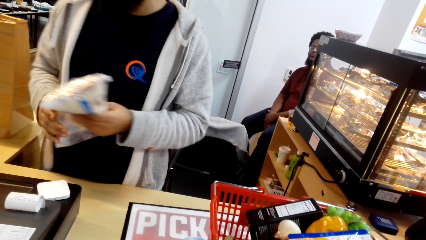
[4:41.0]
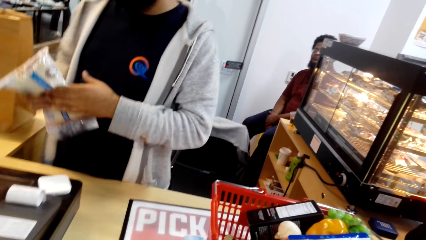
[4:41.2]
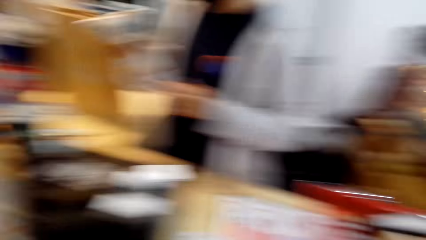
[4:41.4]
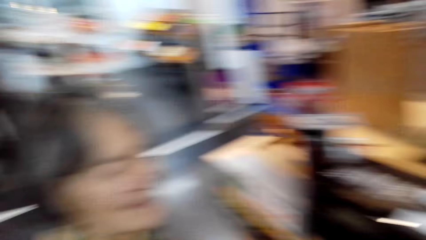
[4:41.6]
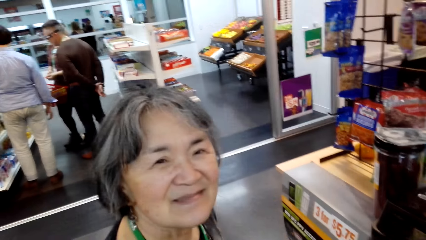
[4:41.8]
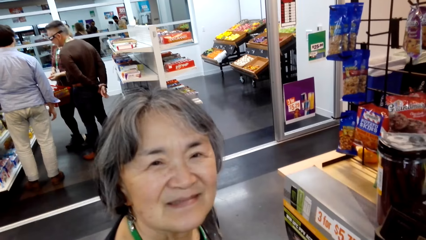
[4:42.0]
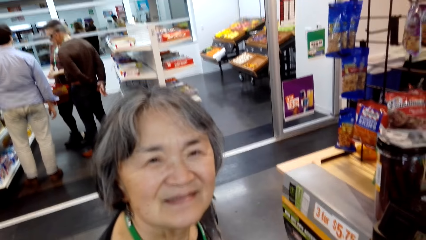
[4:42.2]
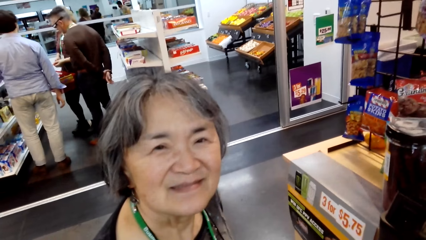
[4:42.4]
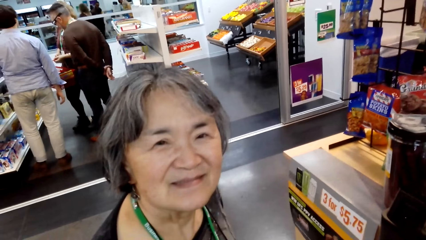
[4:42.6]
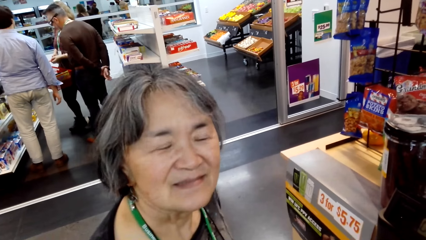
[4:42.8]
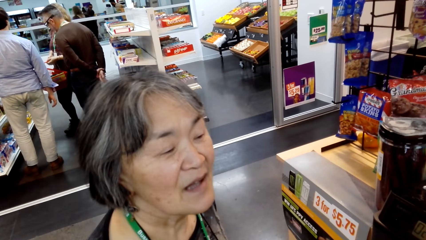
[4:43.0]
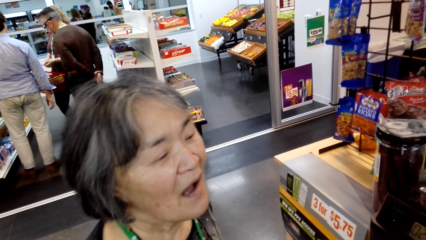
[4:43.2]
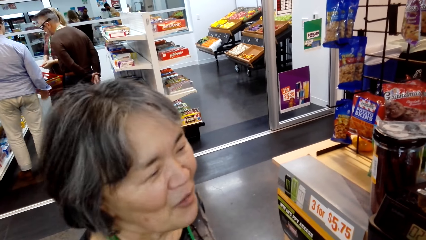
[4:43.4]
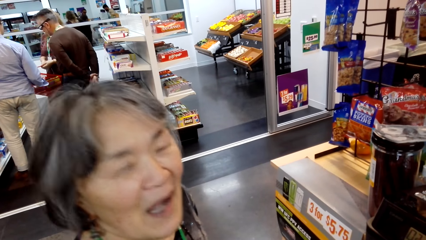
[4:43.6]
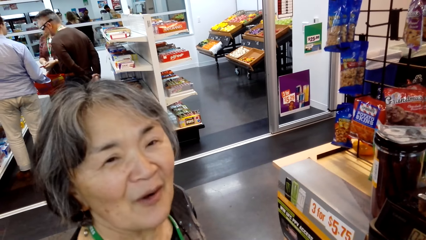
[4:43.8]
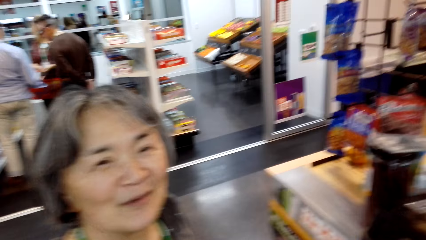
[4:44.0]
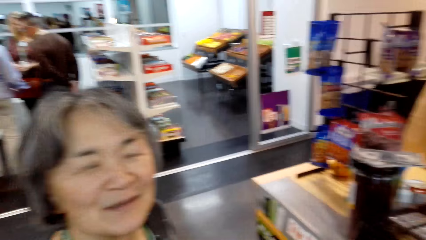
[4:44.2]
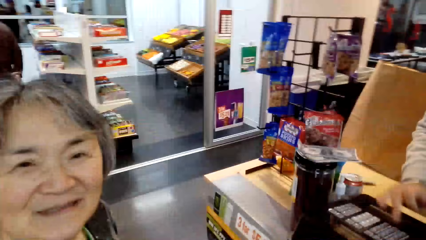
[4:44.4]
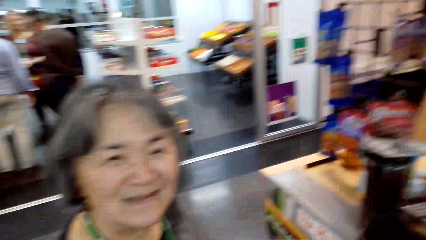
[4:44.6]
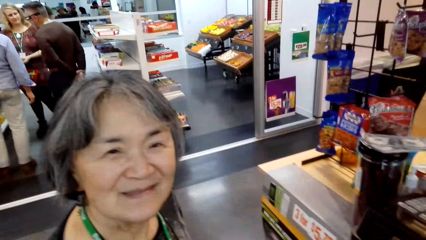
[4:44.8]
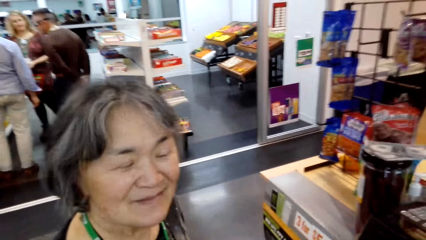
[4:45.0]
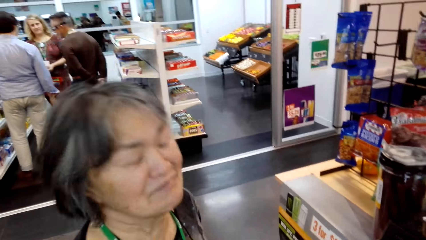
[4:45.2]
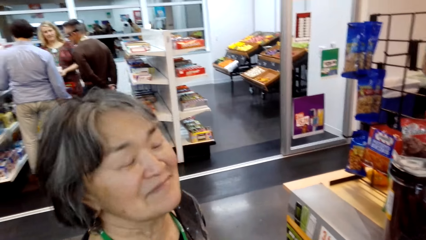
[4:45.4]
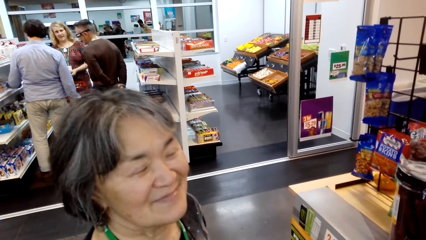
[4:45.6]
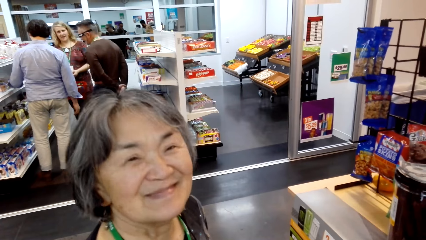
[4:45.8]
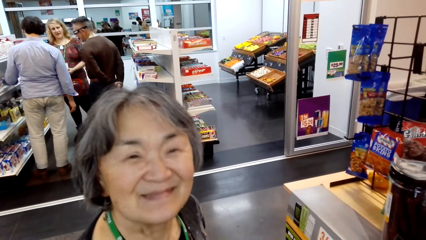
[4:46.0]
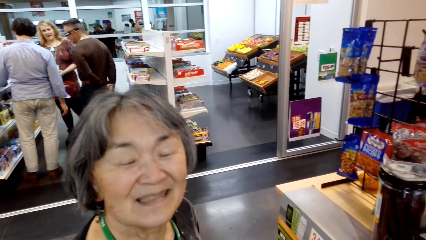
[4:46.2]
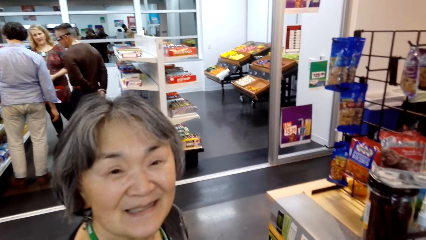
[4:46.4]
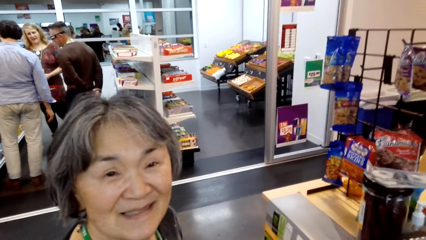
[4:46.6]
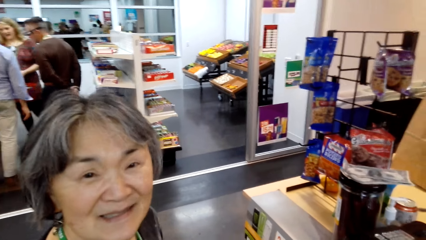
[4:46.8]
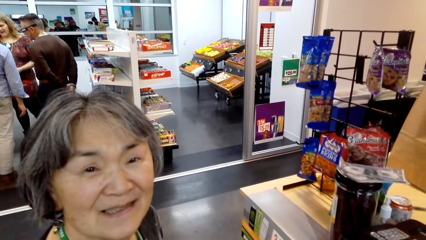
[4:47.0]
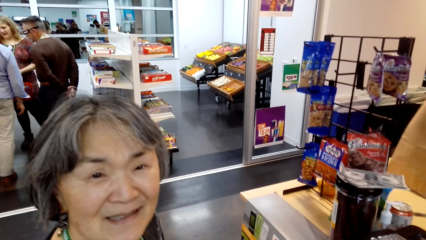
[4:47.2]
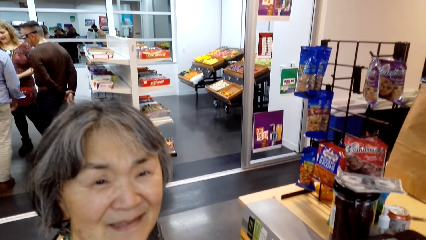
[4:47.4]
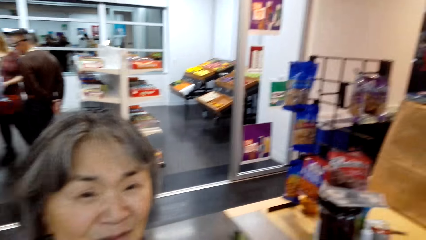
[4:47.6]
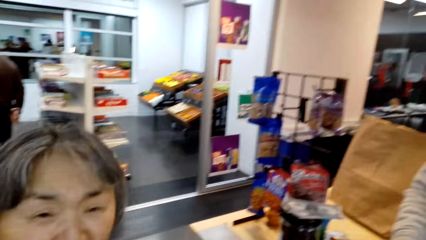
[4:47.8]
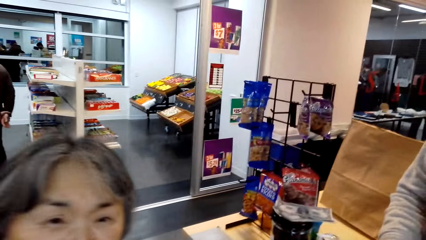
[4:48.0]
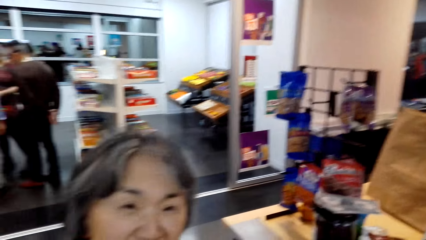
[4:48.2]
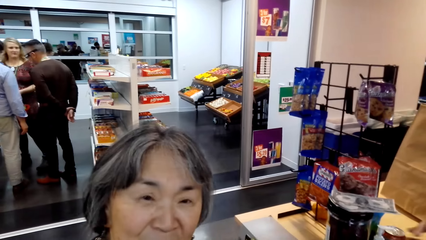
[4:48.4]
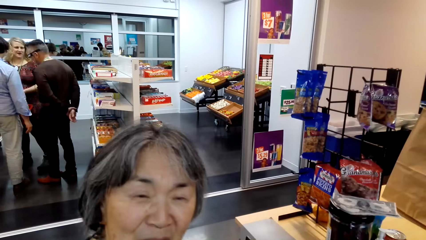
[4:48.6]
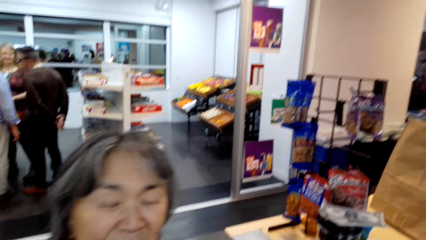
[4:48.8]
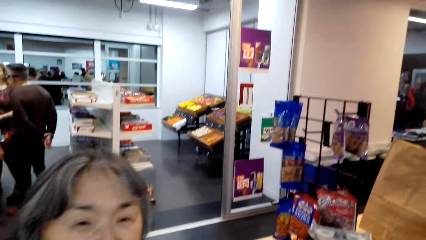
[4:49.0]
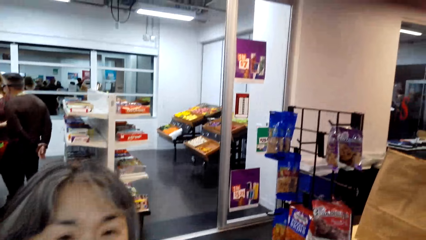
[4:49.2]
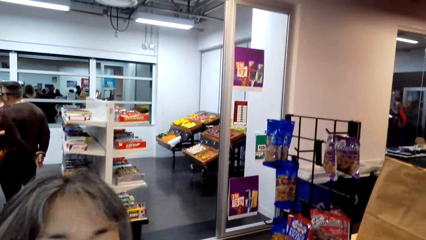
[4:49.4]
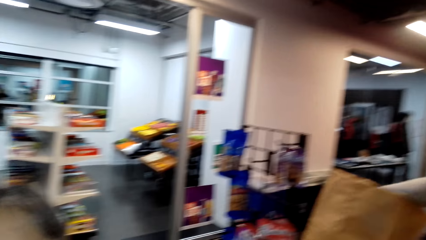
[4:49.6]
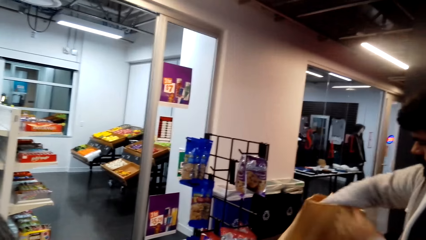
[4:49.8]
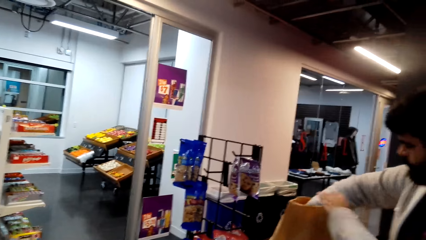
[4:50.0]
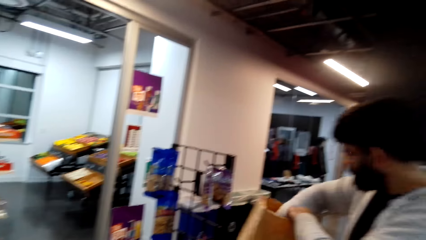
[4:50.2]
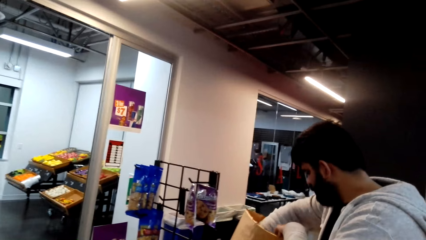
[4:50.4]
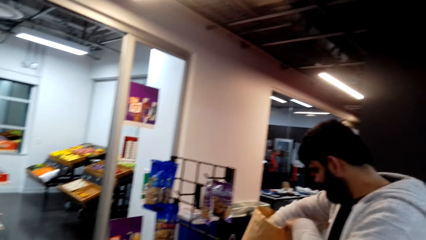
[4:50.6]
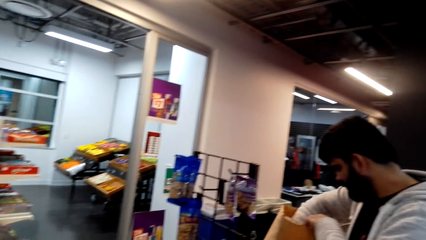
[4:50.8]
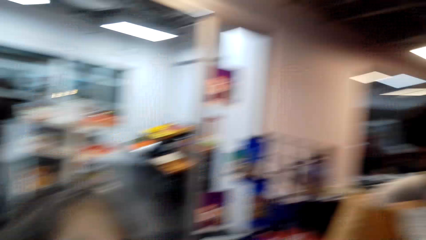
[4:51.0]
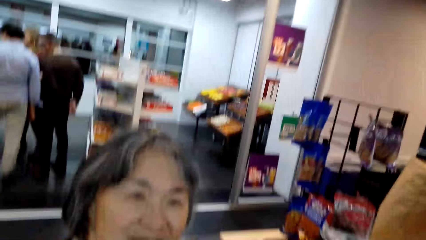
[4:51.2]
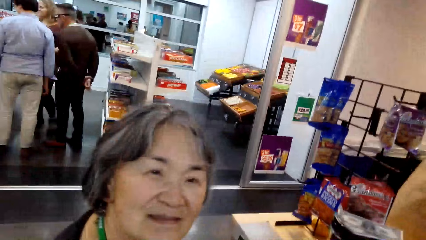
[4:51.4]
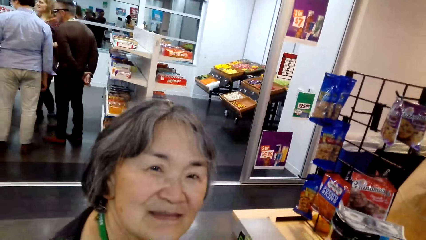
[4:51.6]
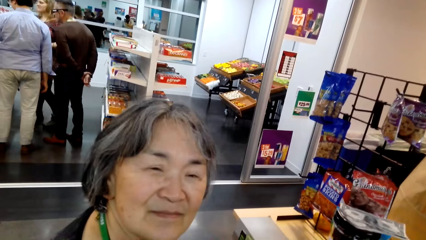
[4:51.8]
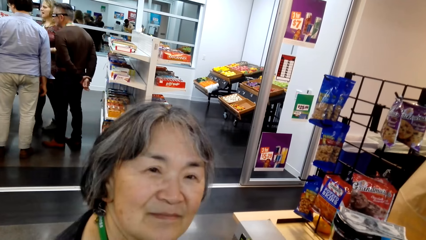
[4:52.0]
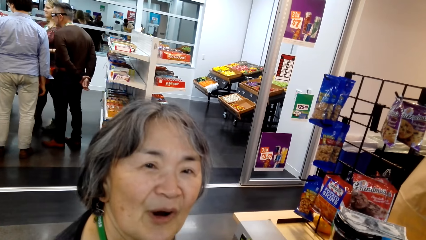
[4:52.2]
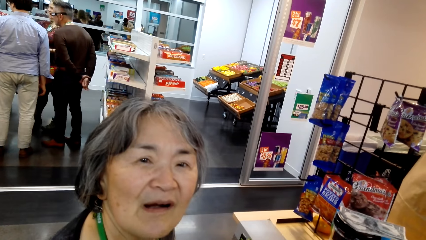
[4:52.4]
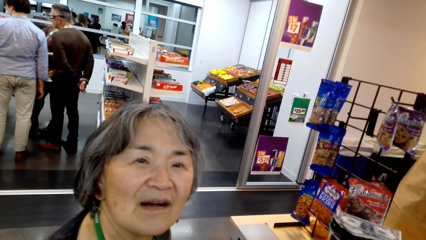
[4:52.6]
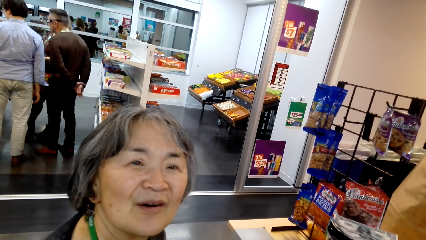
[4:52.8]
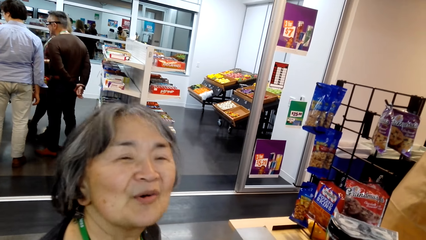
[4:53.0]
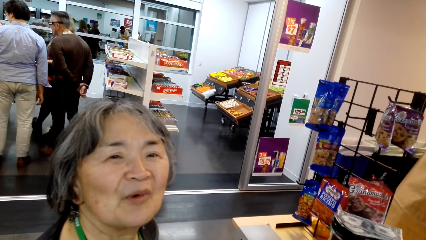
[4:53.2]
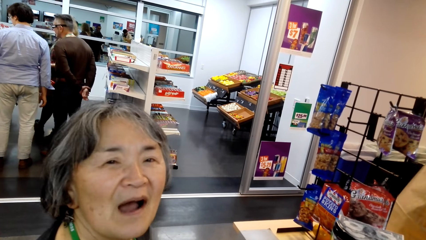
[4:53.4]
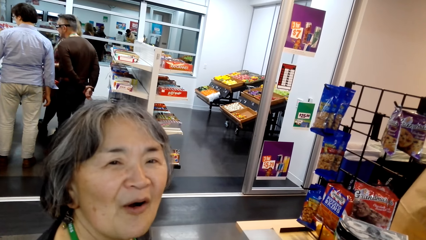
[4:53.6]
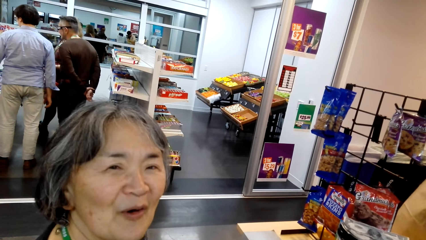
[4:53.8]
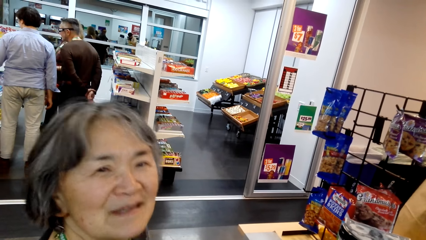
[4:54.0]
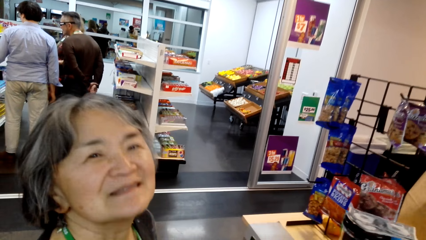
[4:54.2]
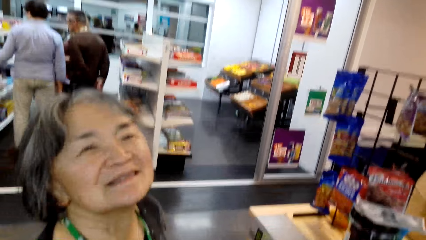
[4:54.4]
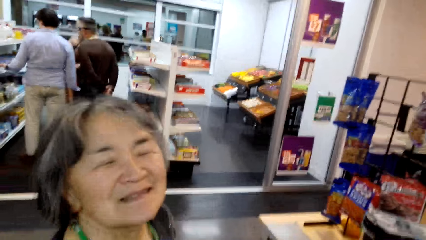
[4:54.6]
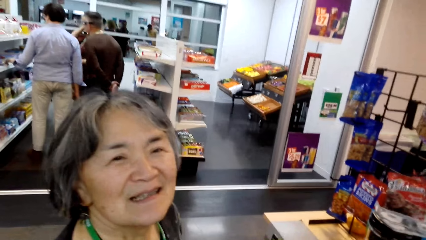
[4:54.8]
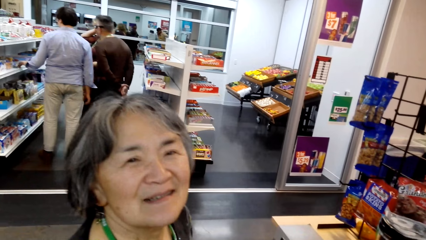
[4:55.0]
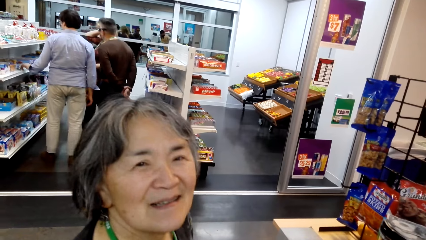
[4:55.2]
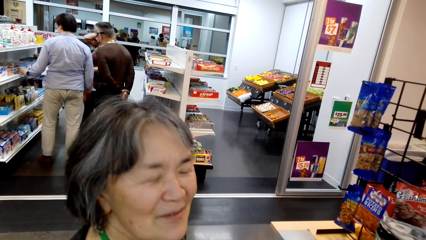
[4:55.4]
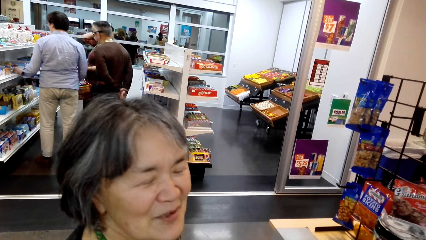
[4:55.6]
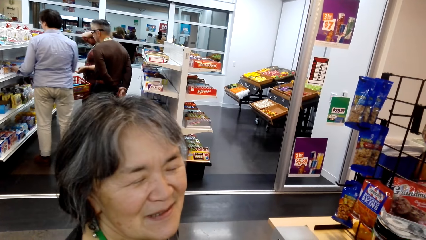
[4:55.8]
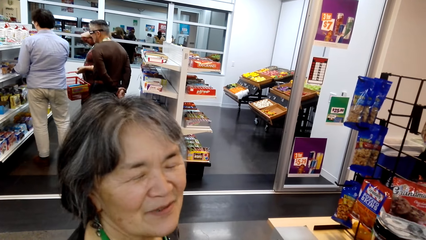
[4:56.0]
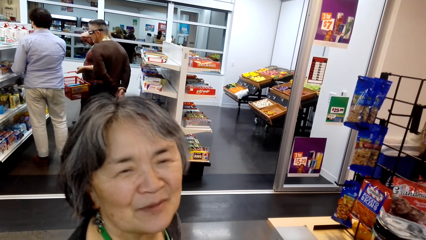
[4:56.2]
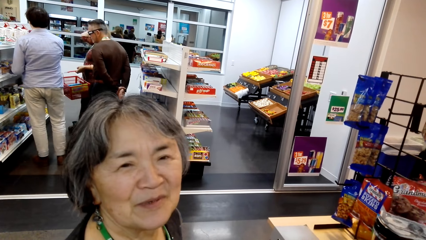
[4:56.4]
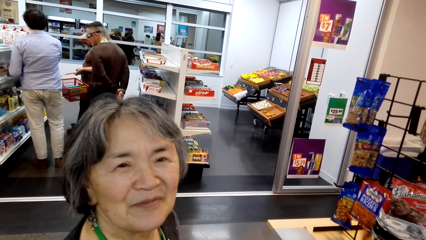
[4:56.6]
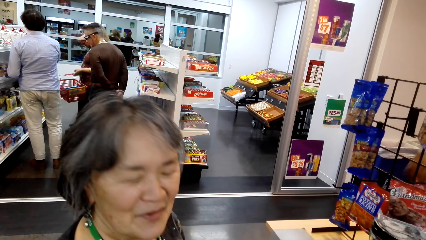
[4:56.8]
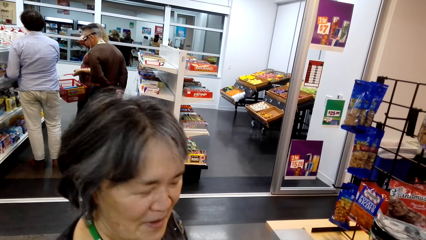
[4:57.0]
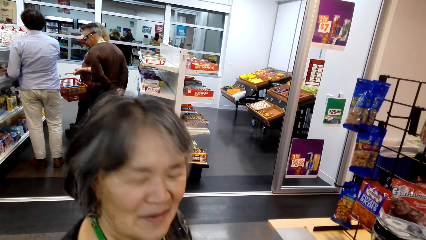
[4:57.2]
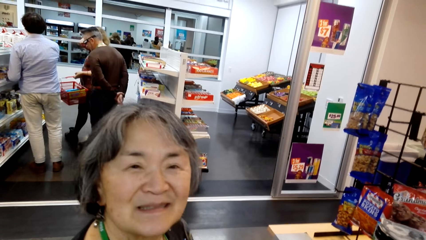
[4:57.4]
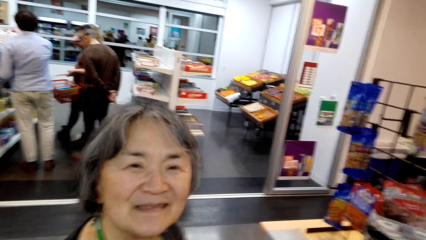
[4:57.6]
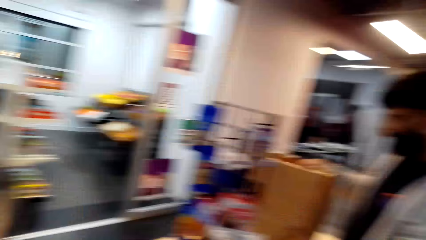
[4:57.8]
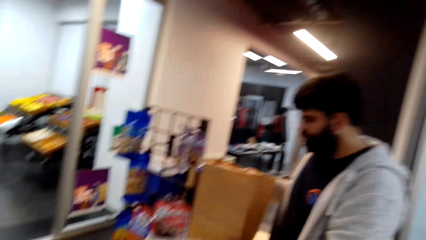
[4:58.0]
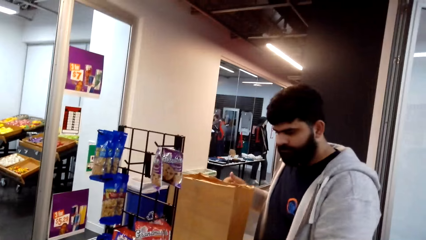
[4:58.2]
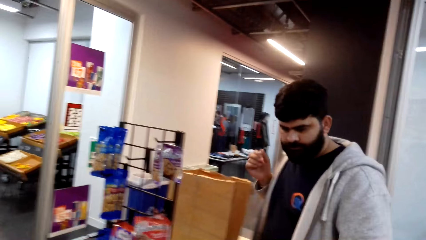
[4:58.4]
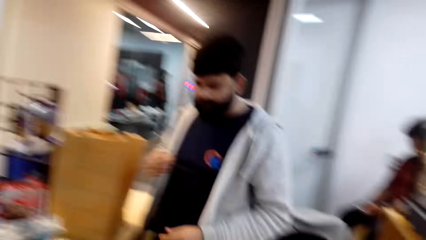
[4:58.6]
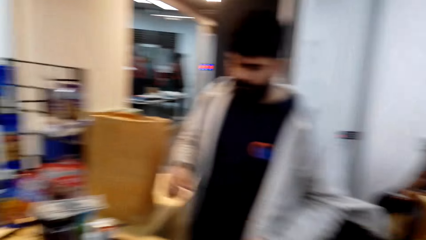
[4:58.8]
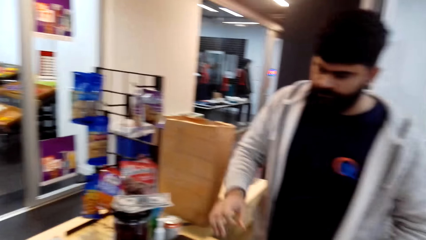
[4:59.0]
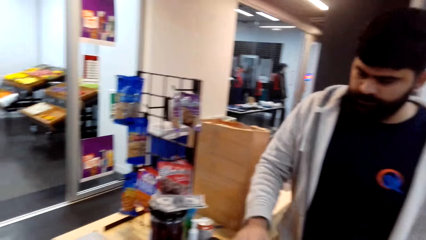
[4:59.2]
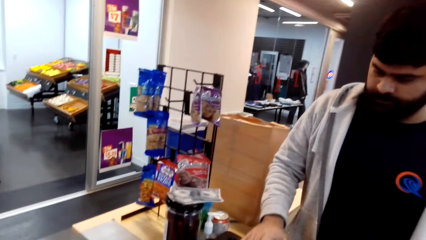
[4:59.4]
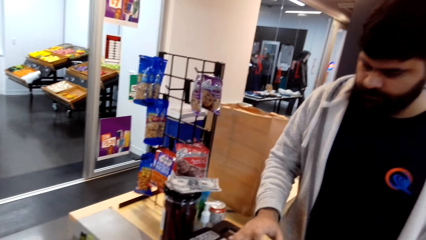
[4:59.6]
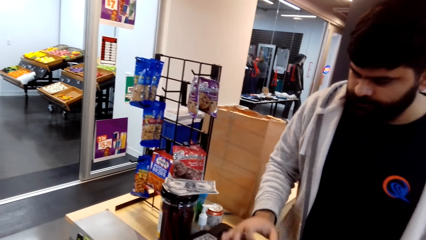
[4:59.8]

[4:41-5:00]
A man pulls his hand off the till machine and switches something to the other hand. The camera wearer talks to a woman. Another woman nods the head. The camera wearer looks around the store. The man packs the shopping bag and looks for something in a paper bag. The camera wearer talks to the other woman. The other woman talks to the camera wearer and communicates with the camera wearer. The man holds the shopping bag and pulls his hand off the shopping bag.
